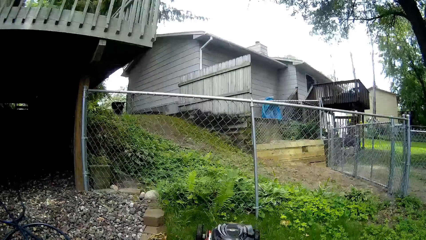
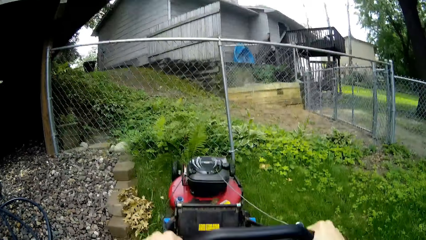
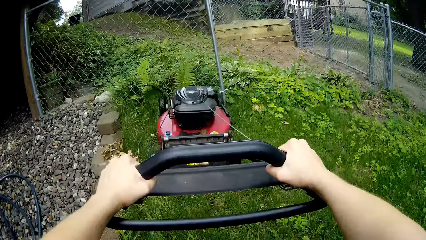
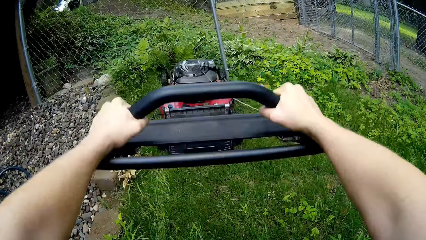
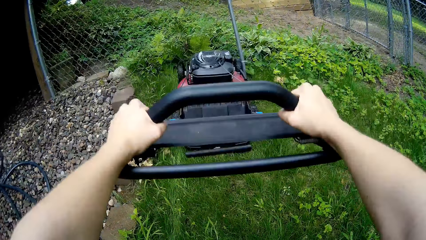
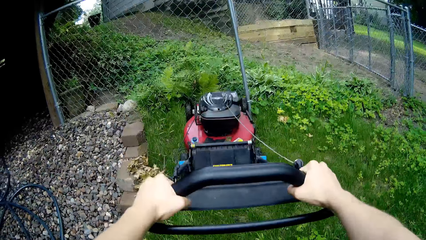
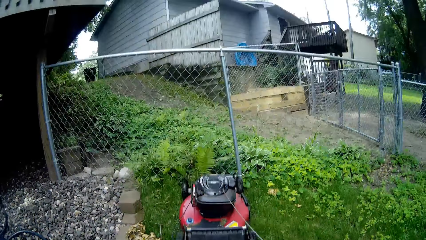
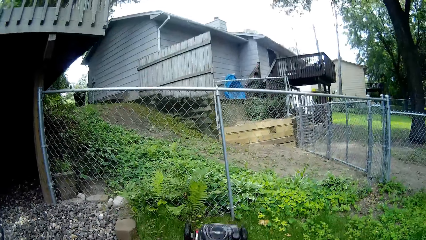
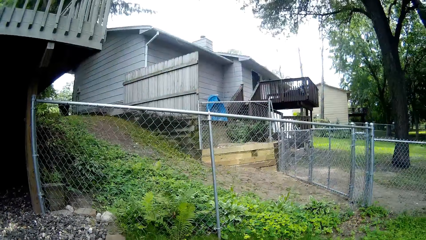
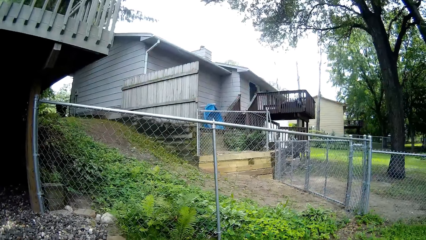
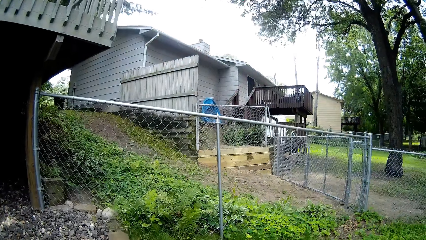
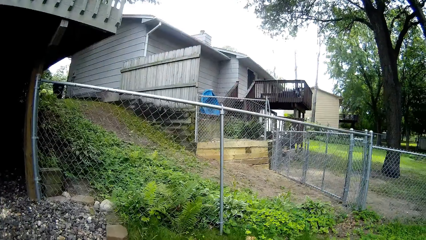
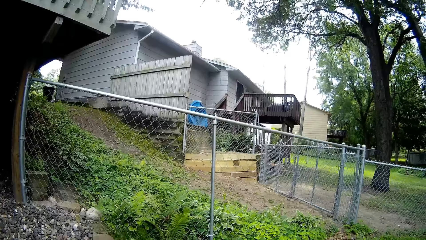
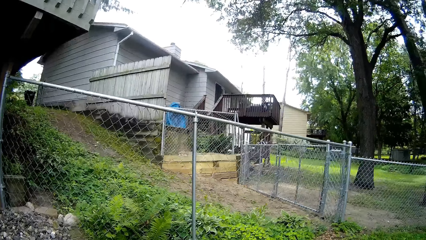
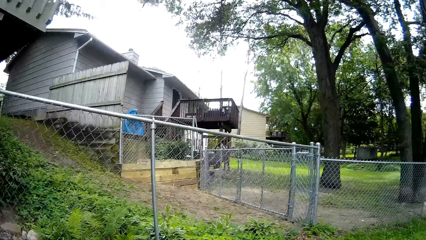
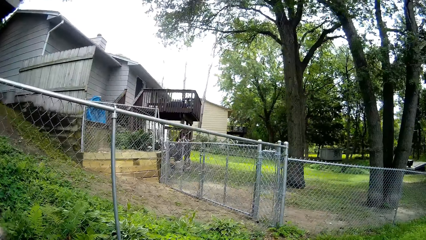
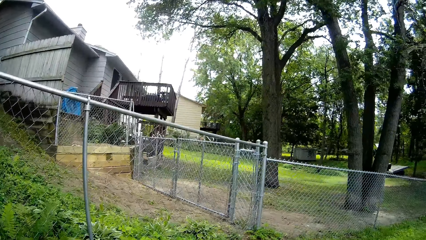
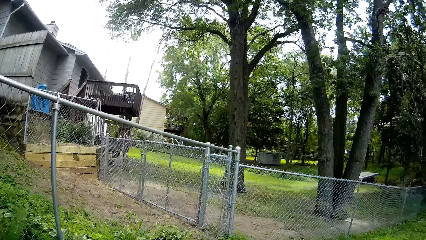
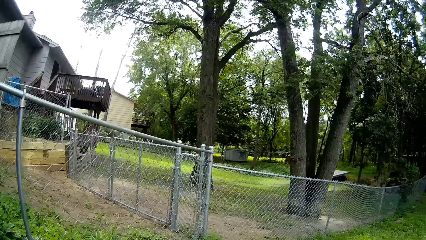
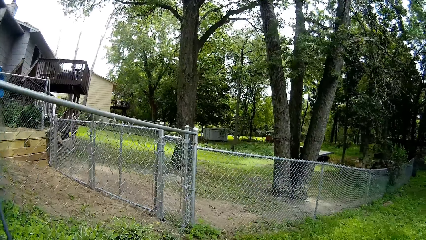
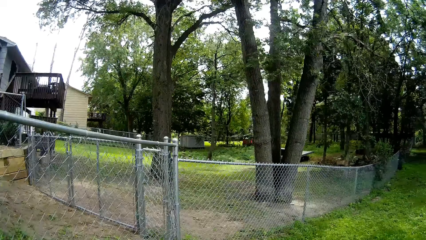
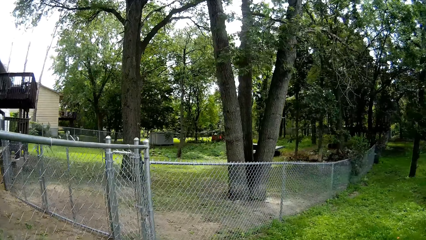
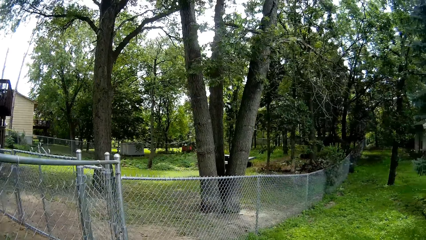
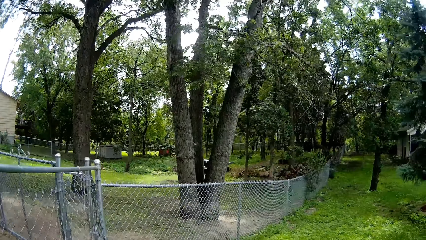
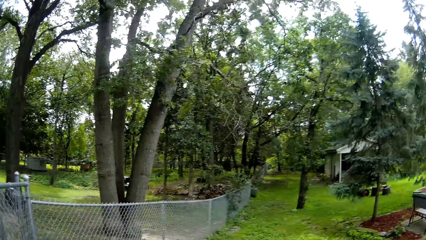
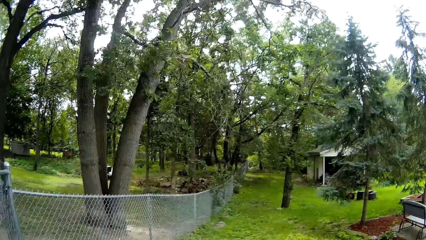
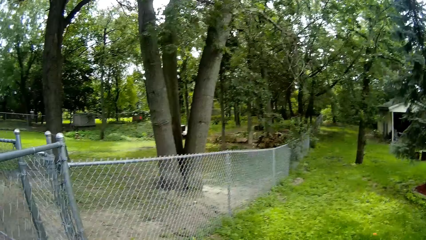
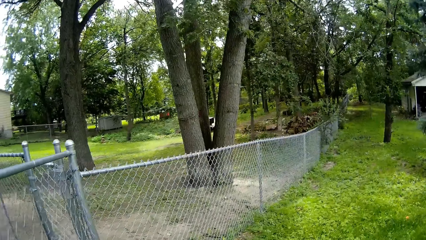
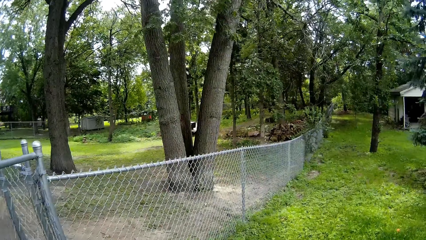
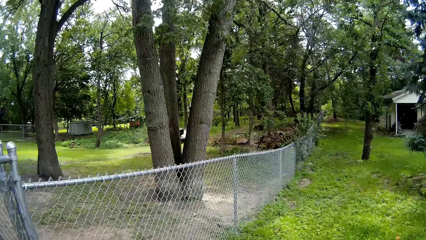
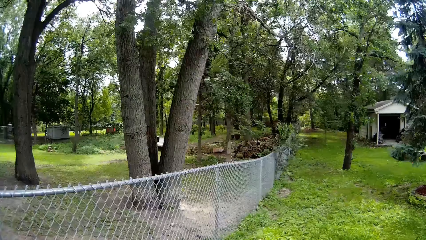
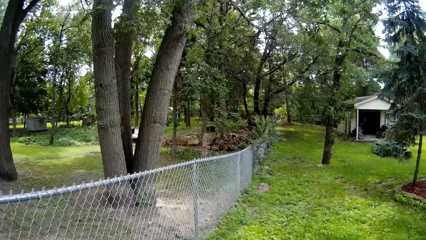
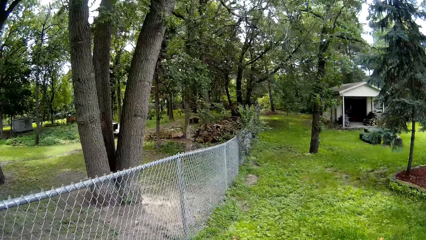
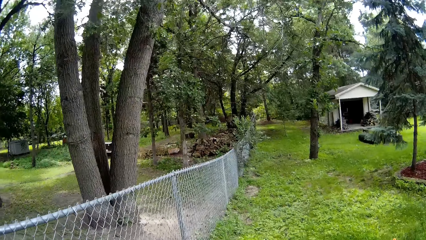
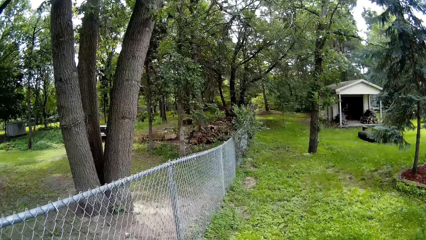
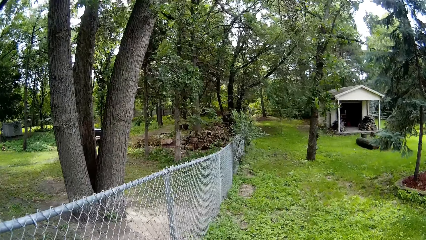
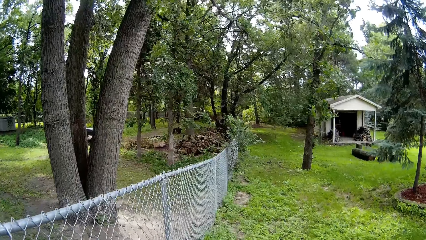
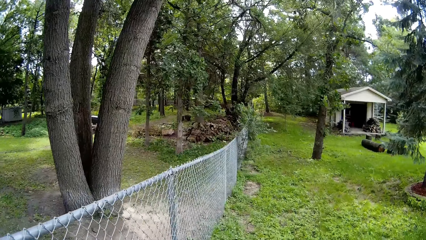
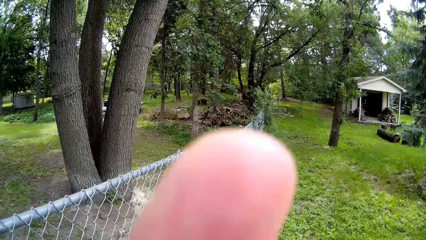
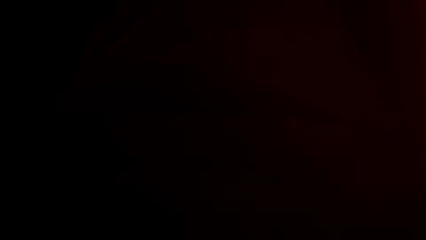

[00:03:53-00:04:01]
The camera wearer mows along a meshed fence with the lawn mower using both hands.

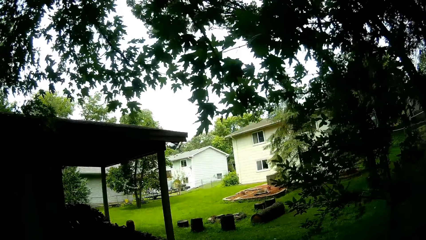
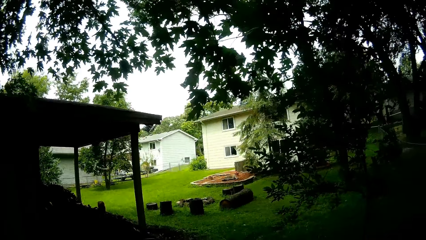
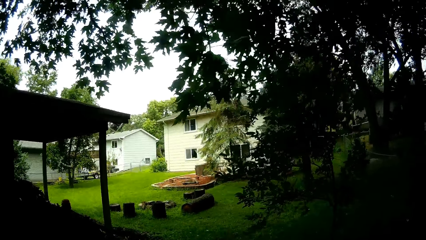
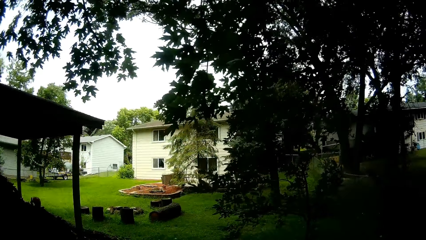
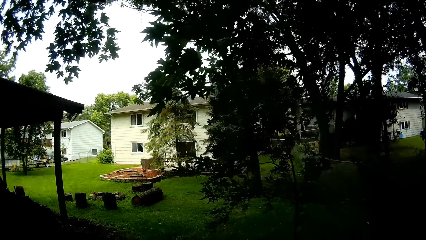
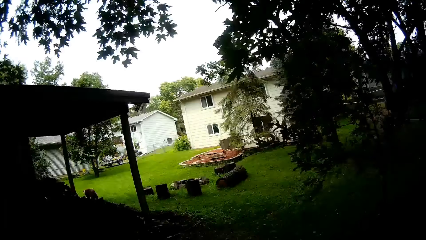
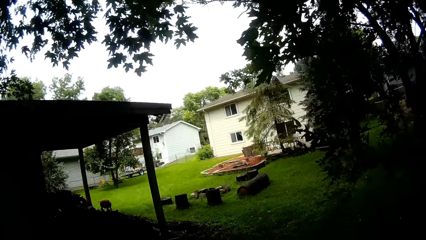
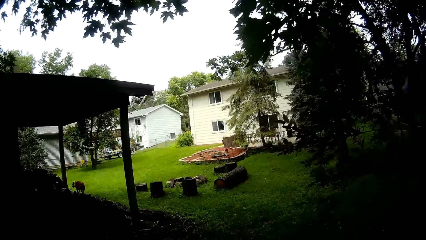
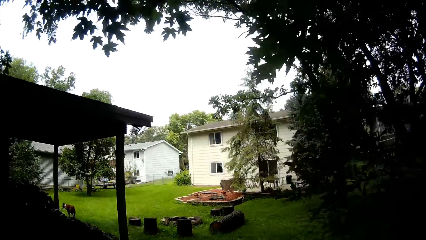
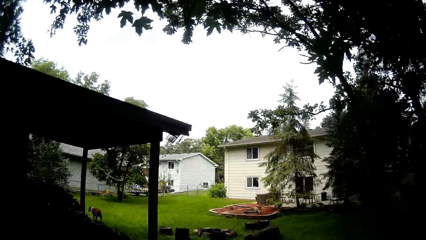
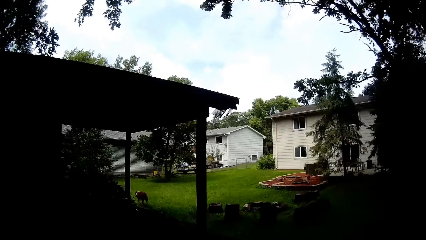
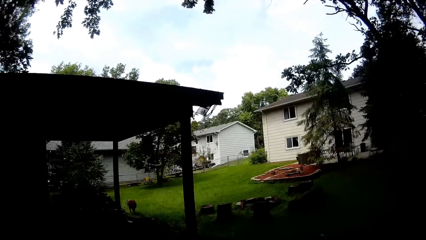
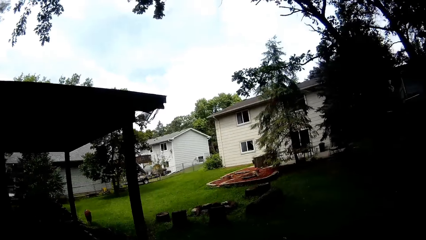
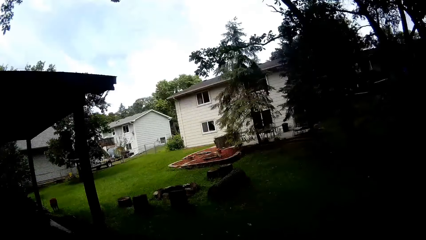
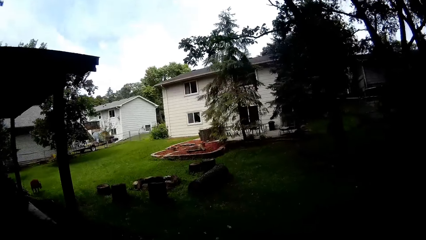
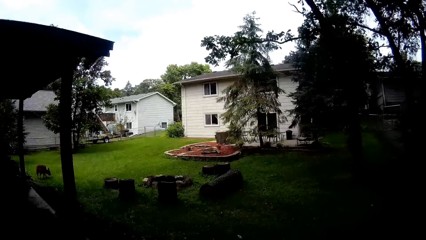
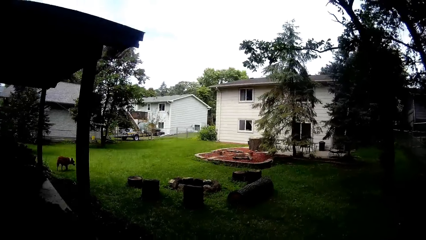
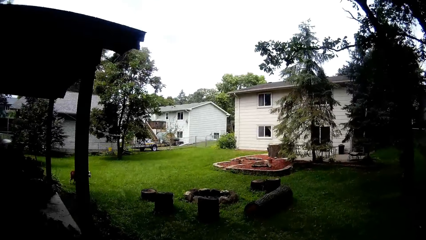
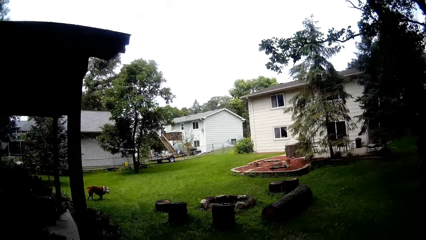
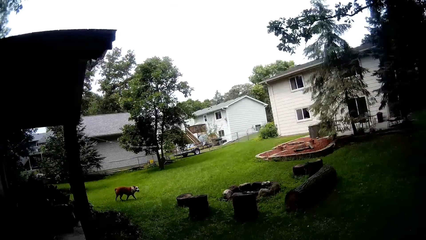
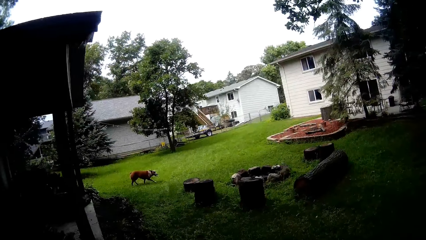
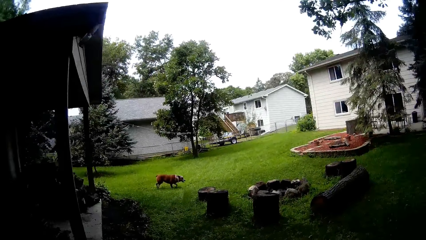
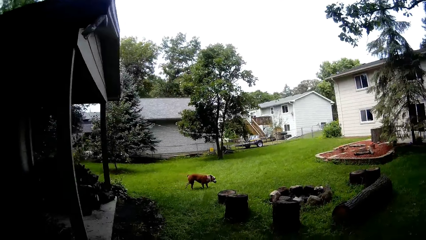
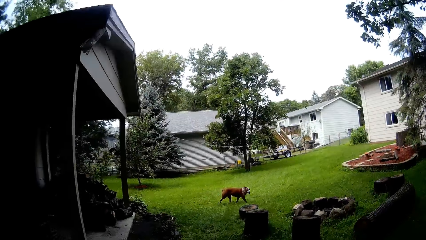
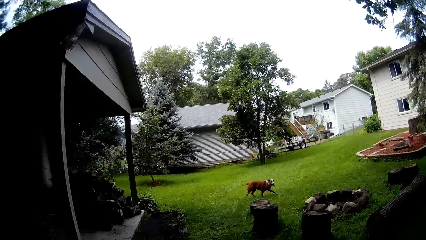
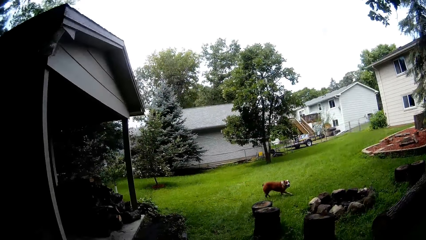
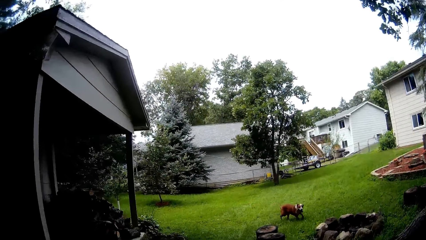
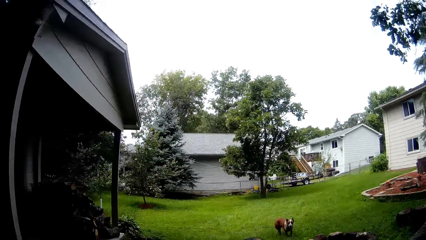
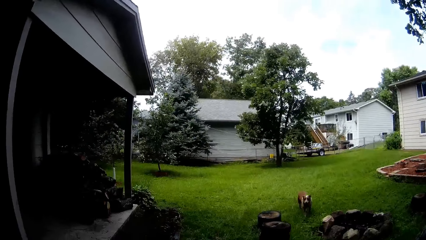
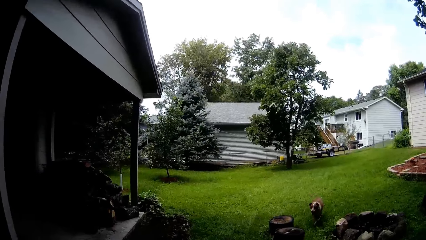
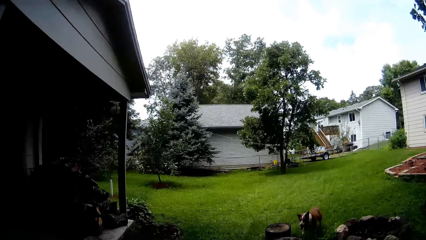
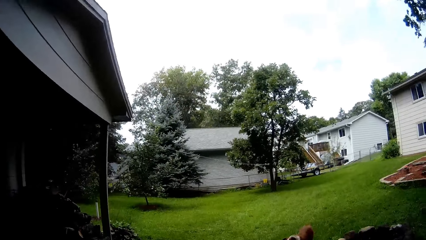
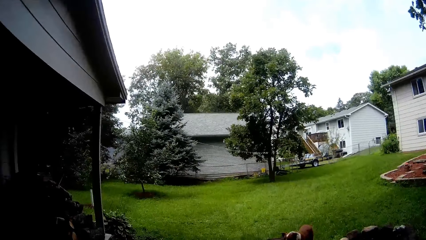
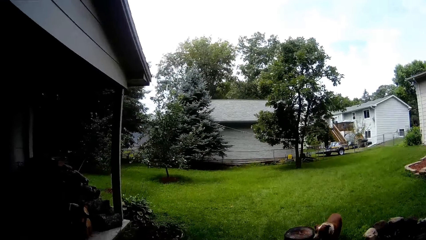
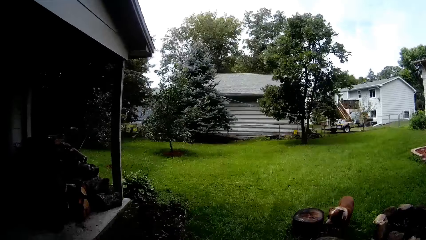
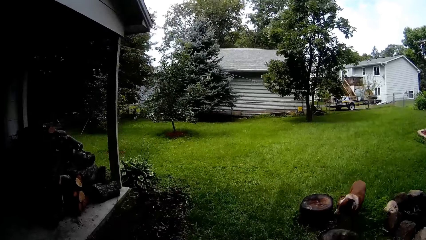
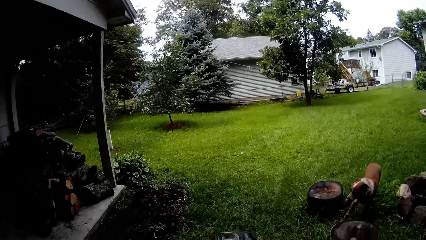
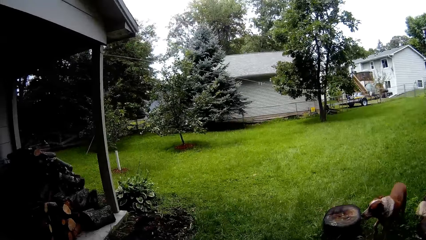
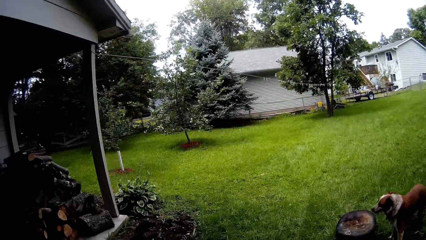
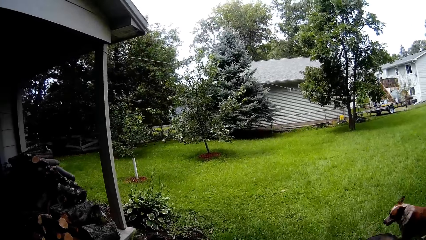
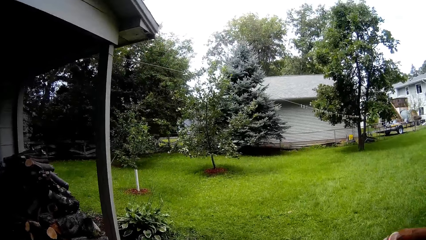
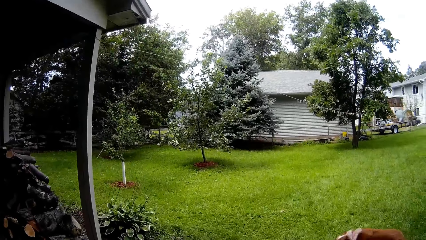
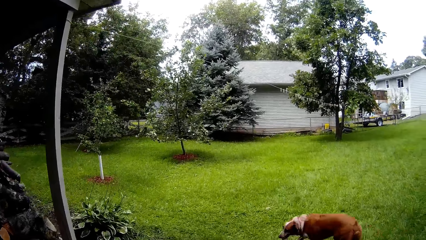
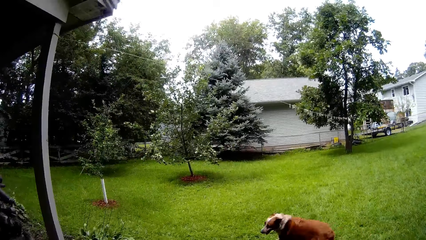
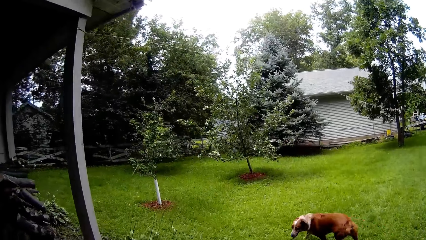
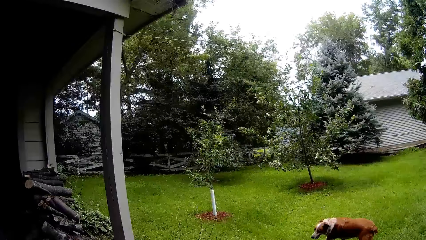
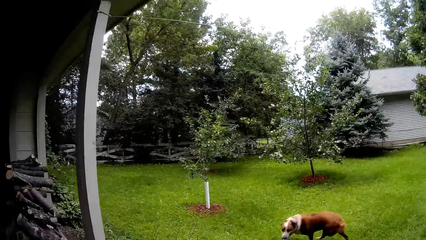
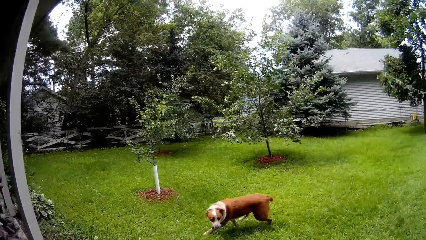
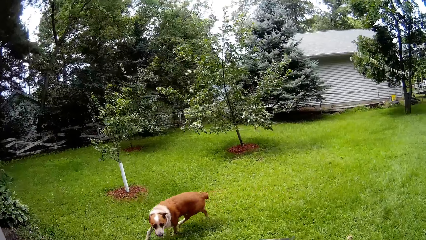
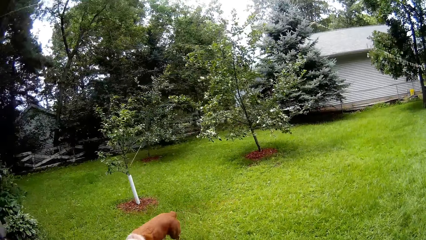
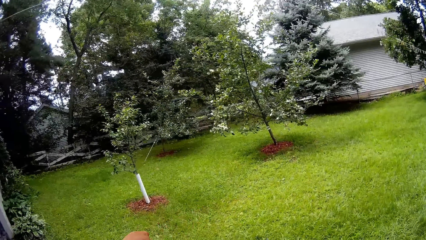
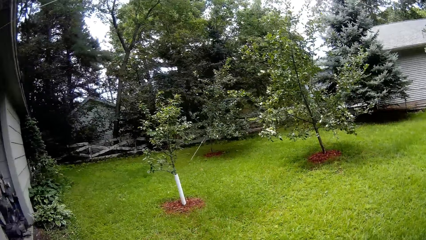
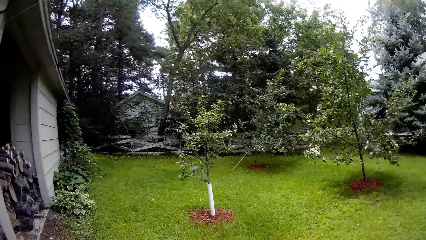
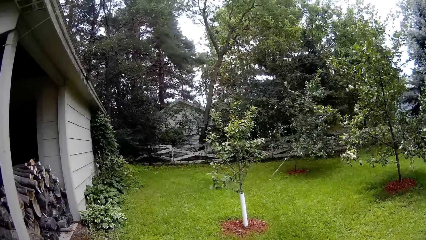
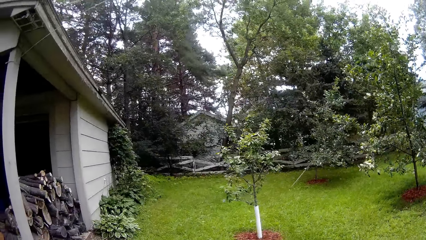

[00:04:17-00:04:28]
The camera wearer mows along a shed with the lawn mower using both hands.
